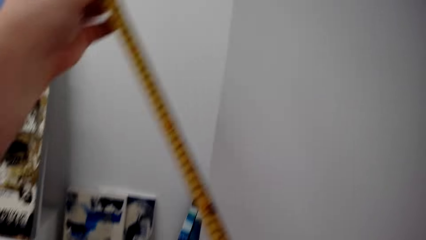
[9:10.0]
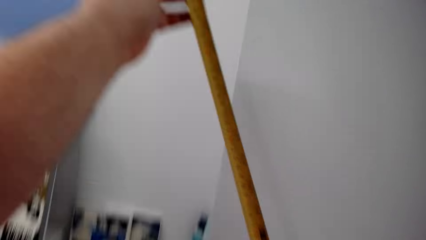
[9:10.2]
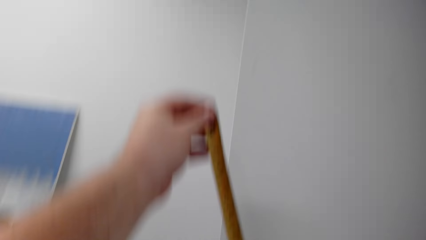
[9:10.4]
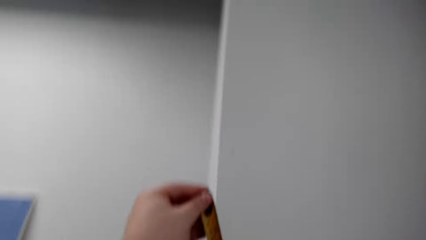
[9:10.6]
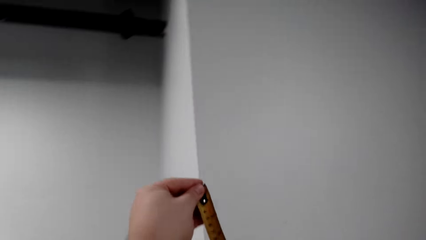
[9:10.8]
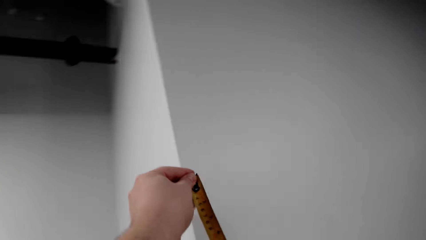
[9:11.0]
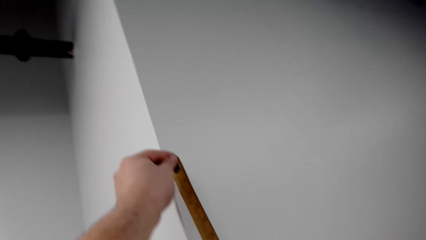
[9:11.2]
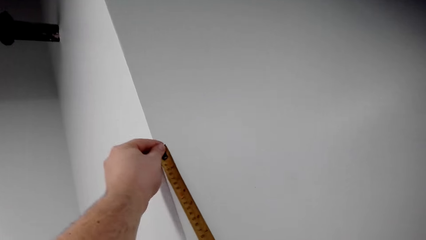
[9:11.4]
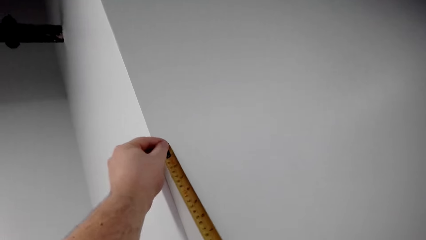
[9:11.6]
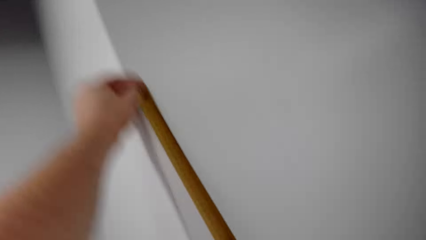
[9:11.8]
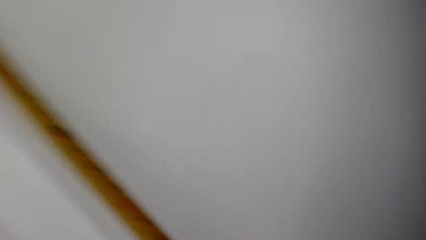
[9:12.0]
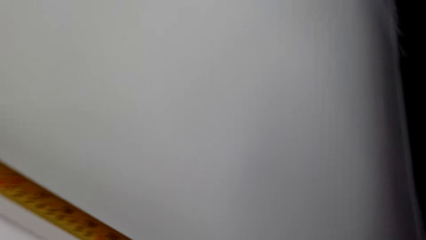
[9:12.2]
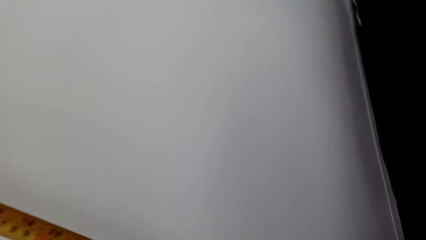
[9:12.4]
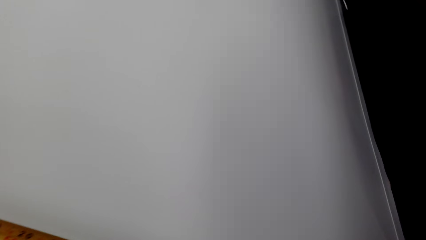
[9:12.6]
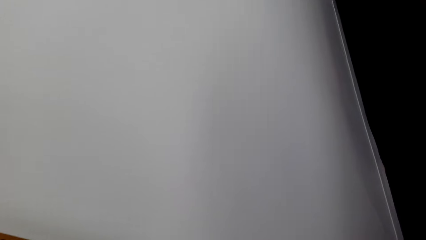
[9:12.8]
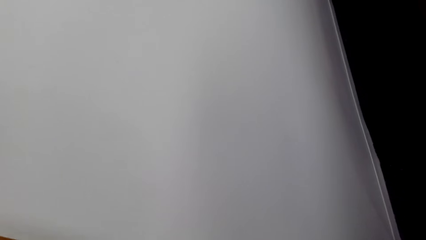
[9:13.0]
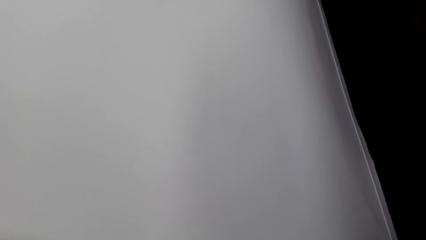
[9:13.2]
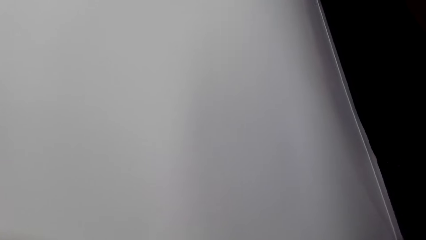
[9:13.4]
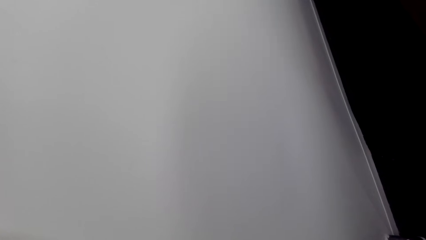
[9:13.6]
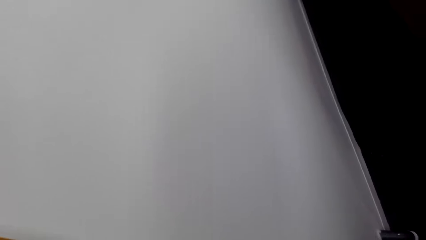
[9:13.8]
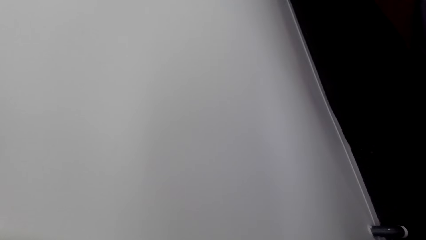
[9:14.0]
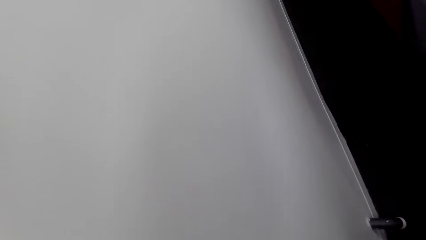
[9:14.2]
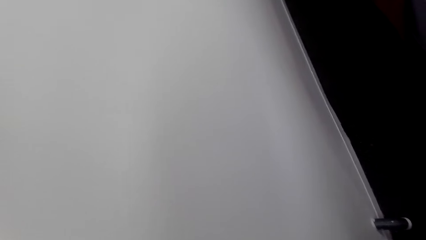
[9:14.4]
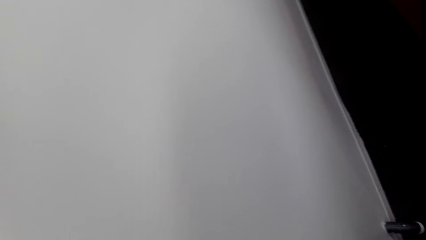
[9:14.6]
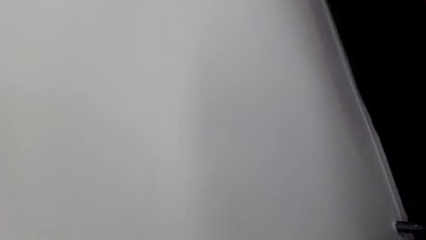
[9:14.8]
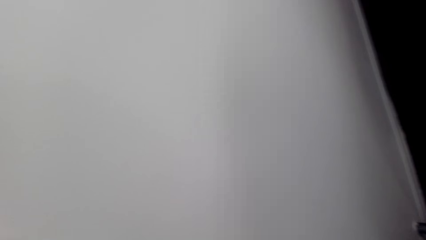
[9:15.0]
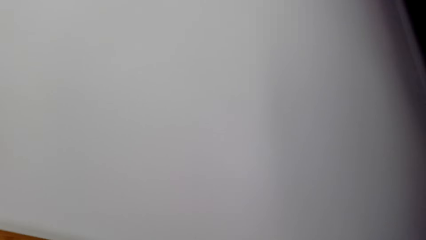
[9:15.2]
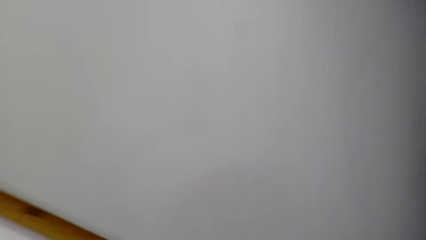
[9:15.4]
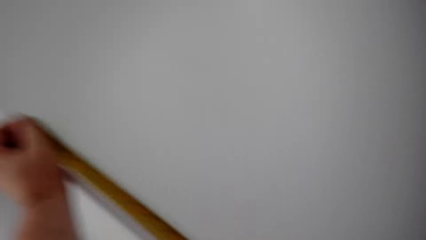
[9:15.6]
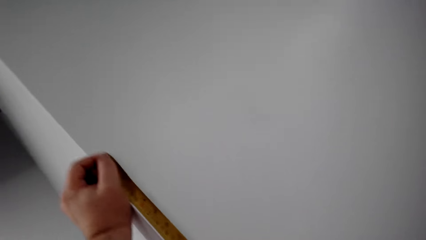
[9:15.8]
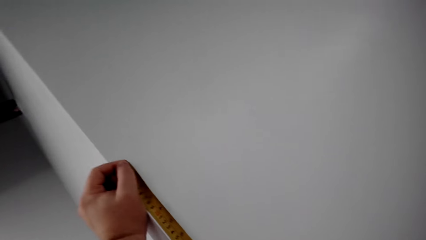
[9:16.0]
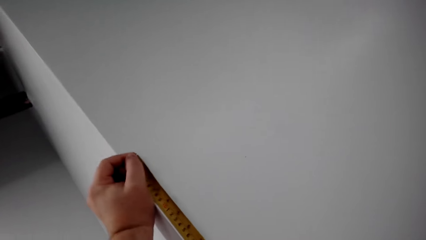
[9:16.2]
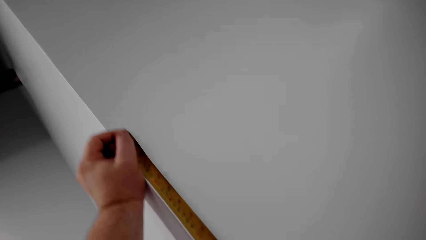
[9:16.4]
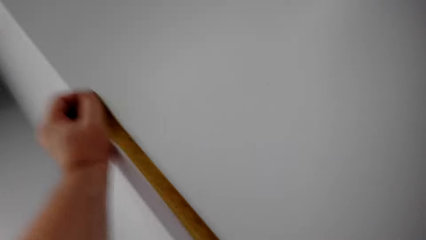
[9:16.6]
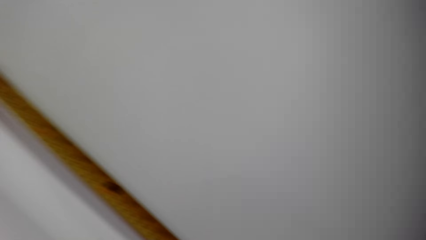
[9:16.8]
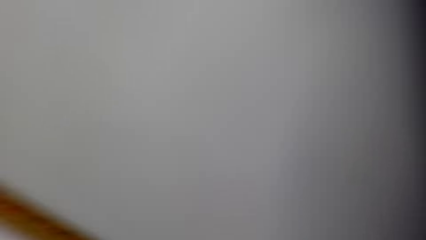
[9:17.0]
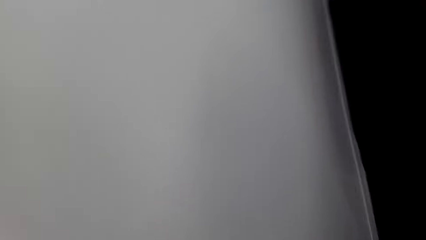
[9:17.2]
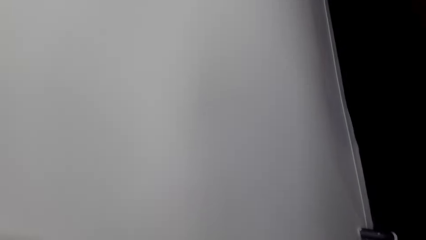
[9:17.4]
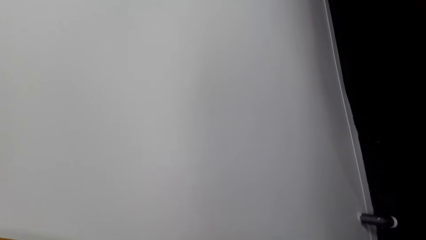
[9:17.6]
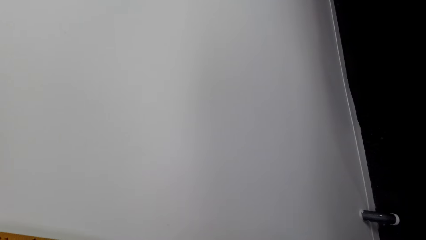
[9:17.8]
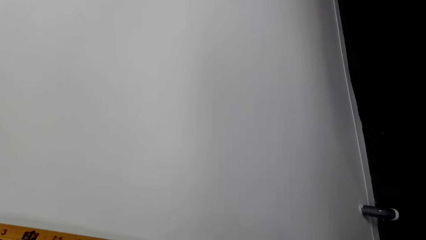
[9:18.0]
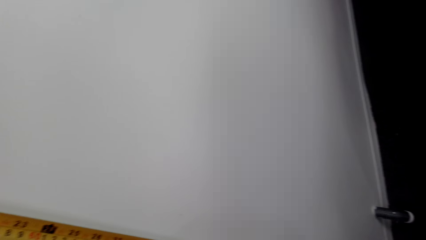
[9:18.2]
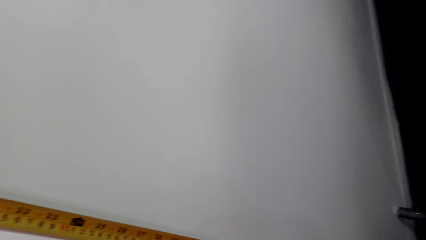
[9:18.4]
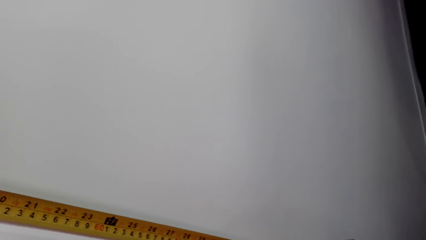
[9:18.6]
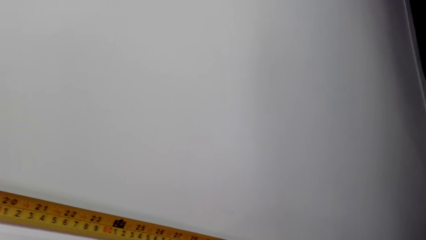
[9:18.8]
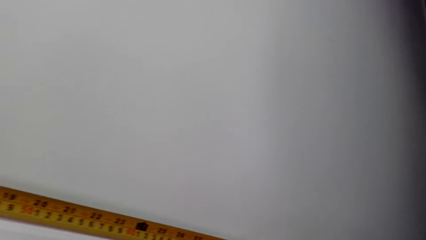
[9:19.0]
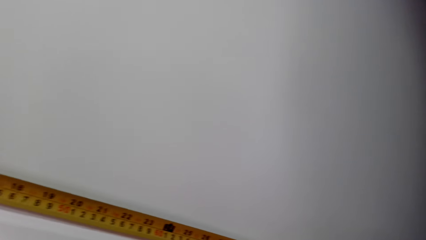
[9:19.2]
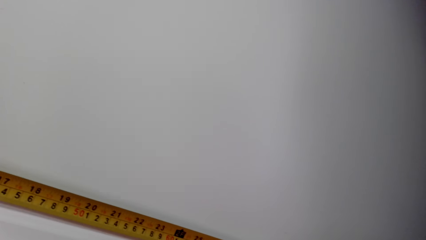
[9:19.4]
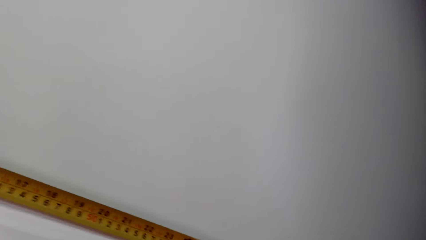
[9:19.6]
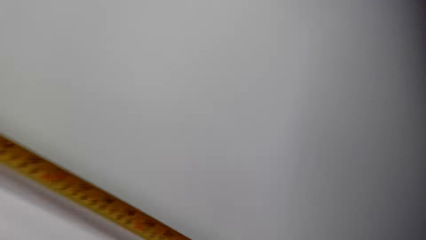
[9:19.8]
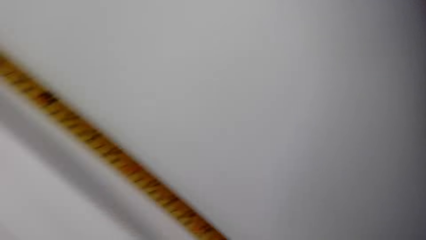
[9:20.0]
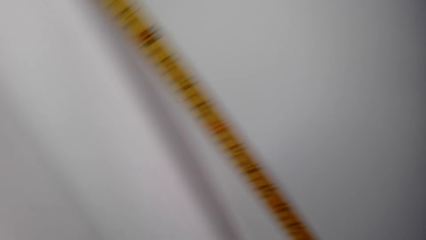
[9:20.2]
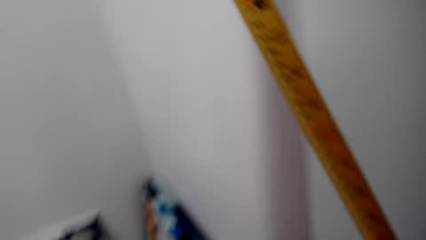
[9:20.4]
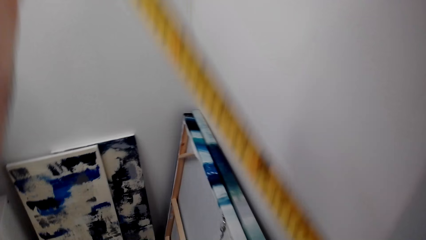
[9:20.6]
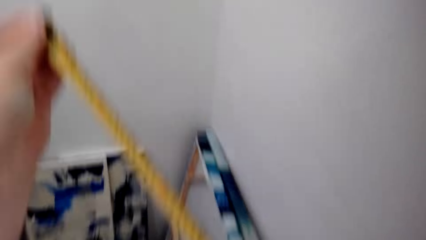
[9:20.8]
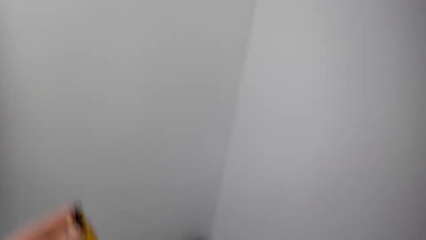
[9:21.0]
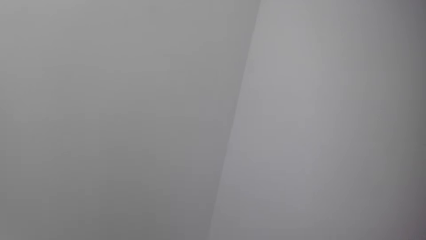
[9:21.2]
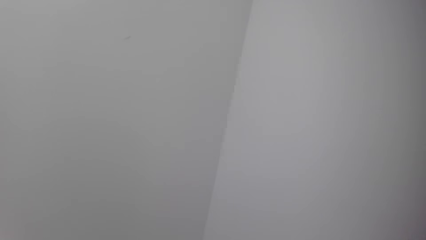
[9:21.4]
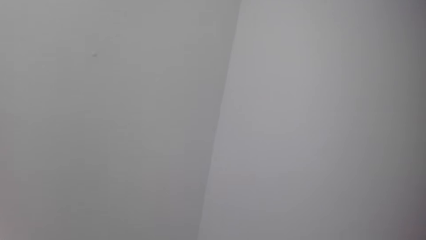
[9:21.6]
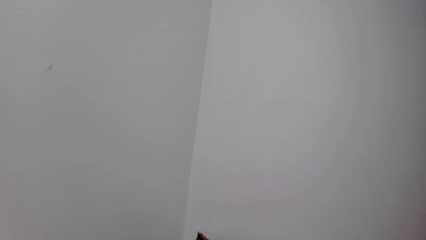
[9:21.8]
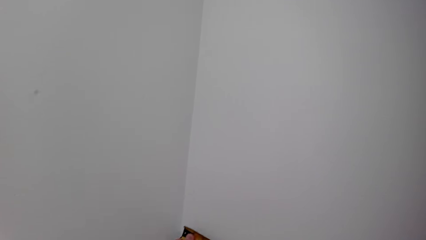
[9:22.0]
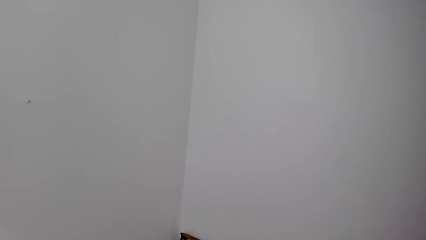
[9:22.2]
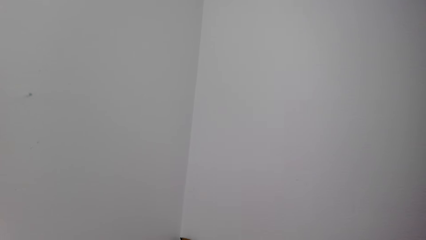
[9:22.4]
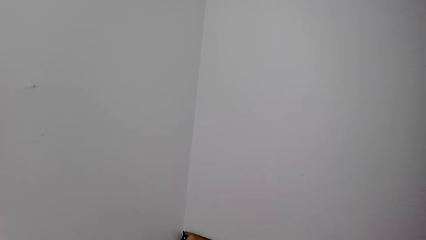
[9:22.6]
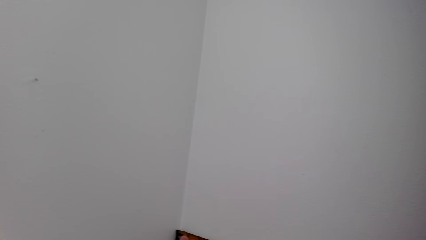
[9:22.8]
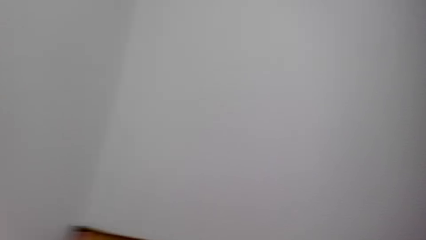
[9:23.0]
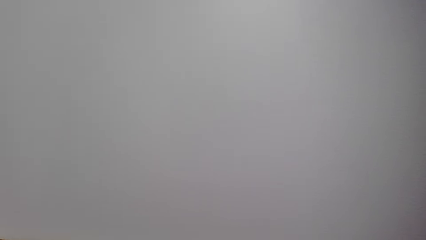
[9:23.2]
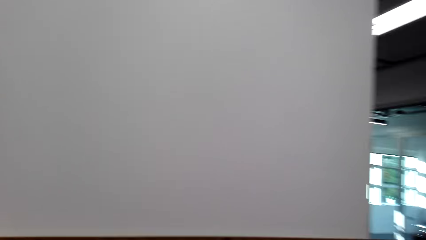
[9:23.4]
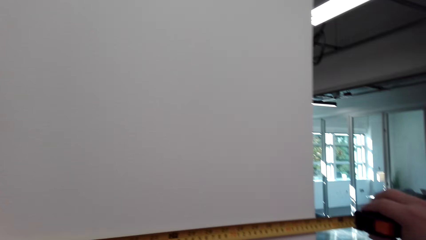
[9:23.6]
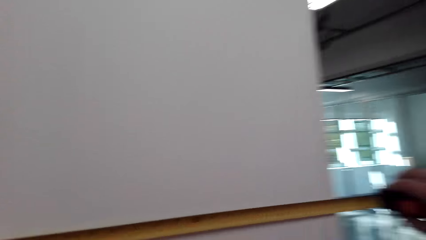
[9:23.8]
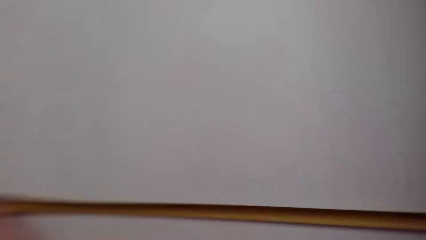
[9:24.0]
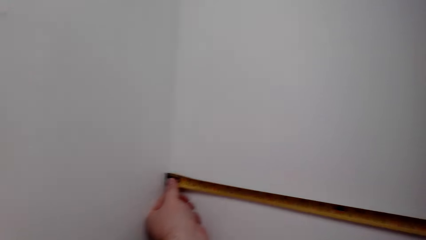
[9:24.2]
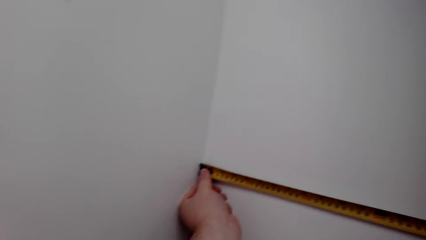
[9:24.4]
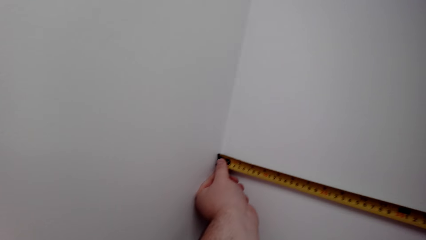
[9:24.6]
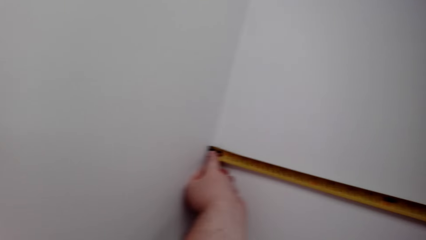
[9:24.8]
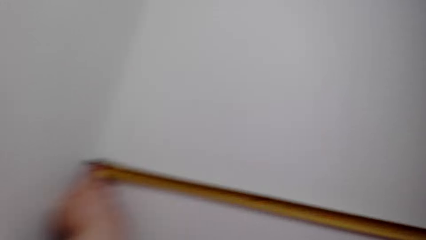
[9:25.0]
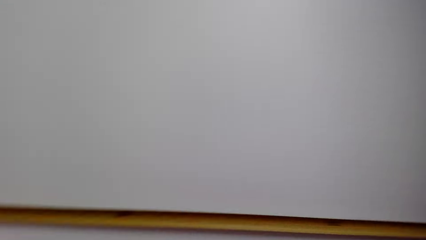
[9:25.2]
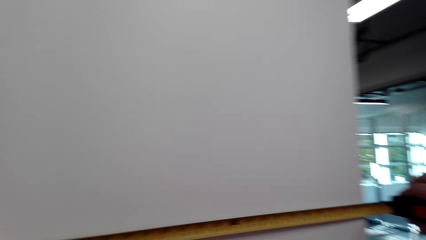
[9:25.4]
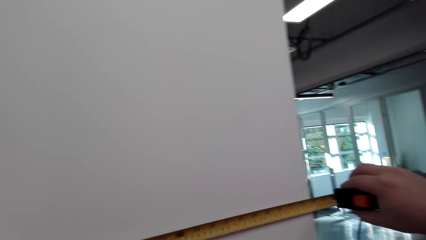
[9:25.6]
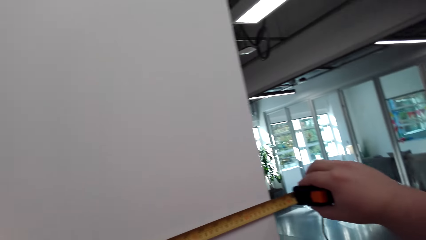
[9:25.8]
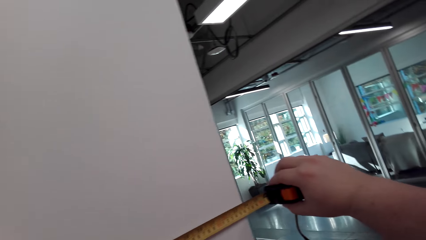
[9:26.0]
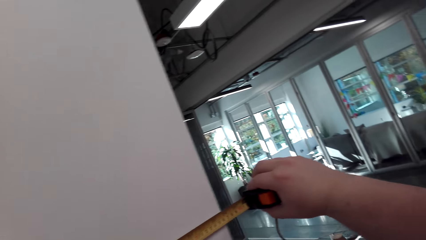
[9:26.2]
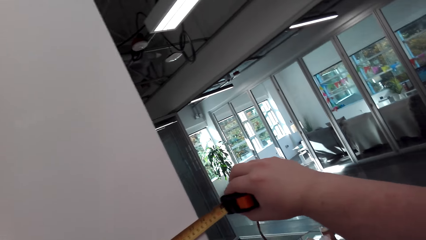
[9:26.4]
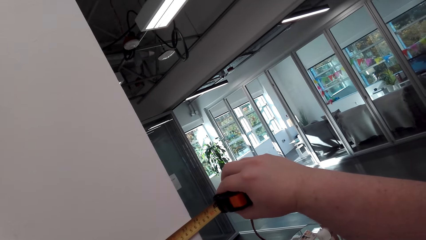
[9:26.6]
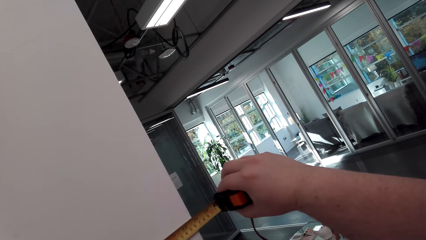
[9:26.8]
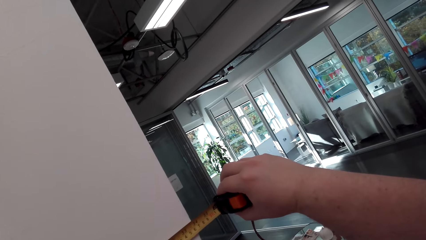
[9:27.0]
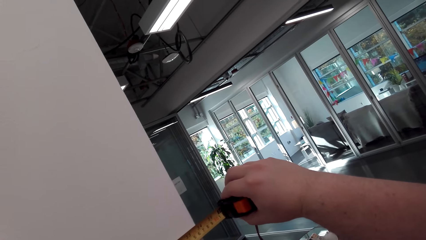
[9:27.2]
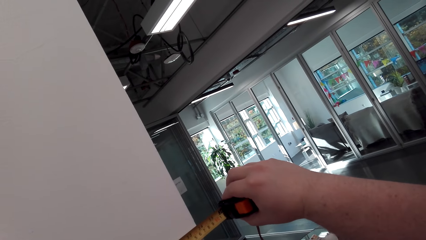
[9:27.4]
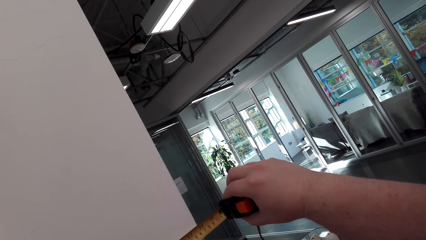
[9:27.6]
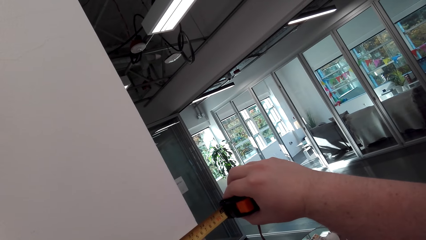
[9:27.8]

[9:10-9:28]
The camera wearer measures another part of the wall. They look around. They walk around. They measure on the wall with a tape measure.
